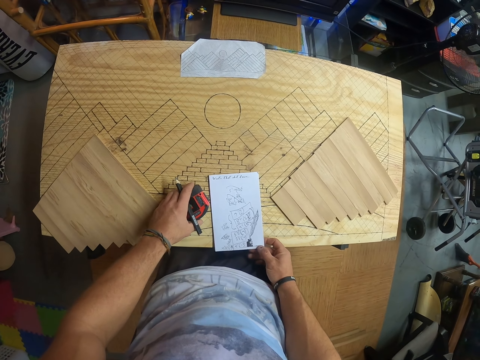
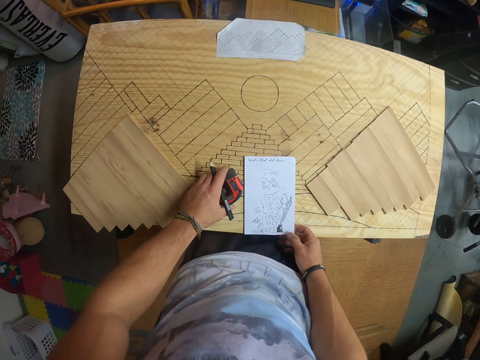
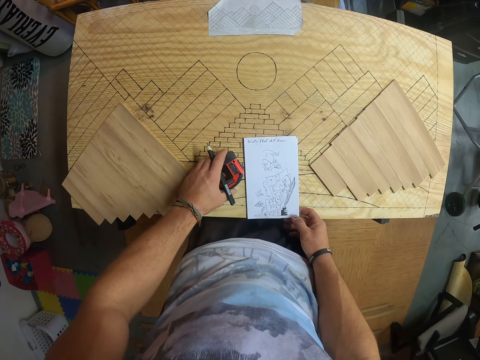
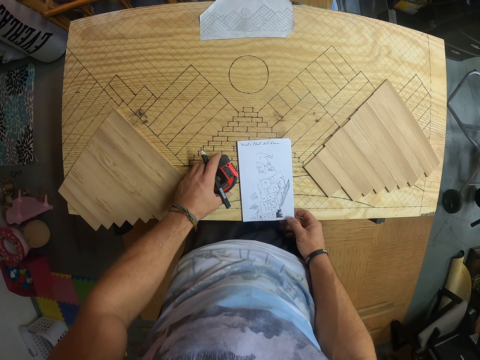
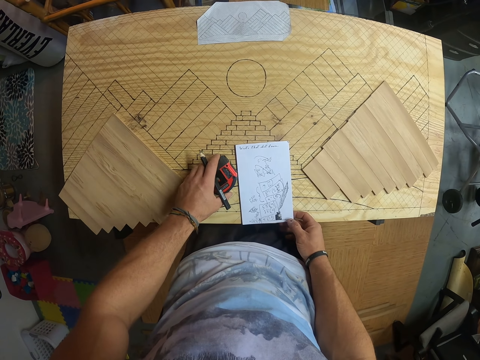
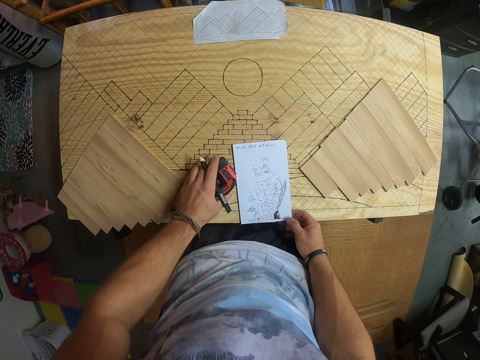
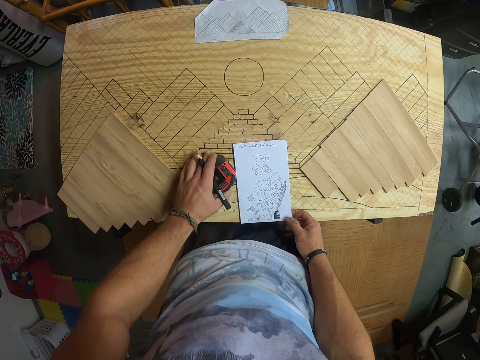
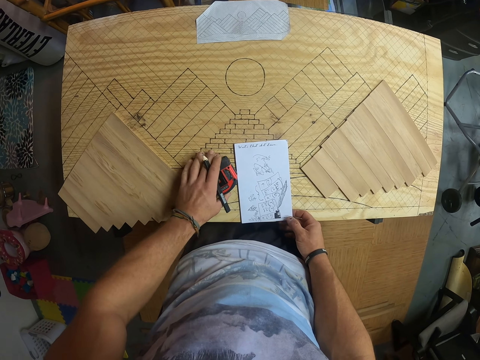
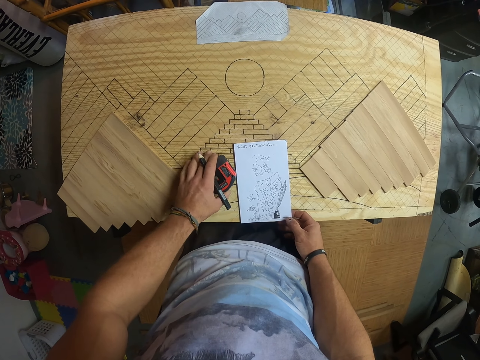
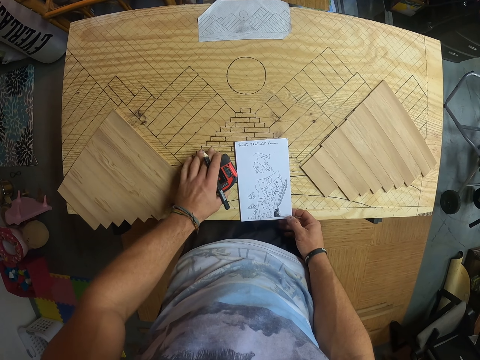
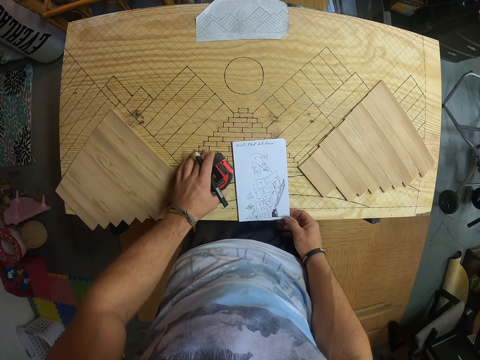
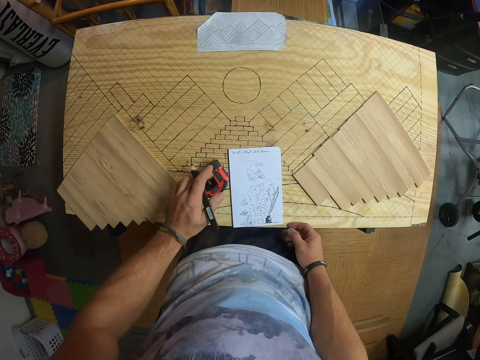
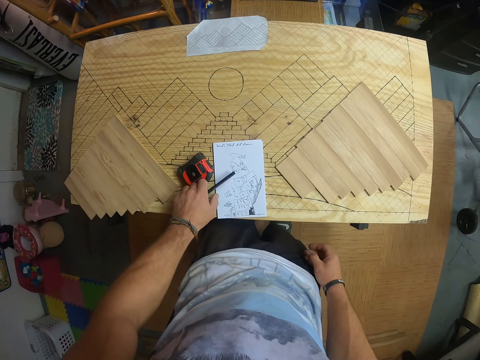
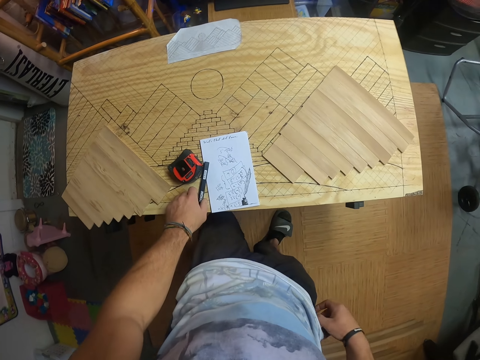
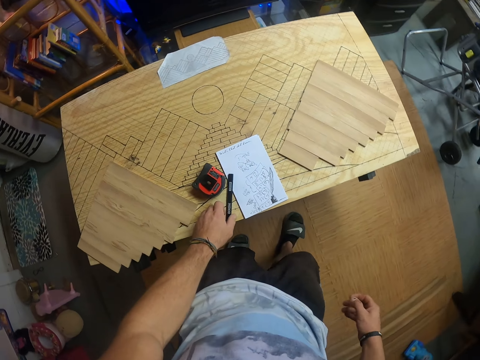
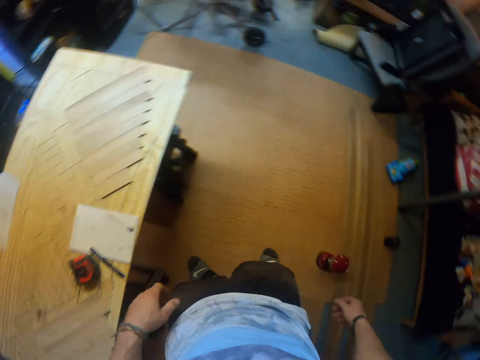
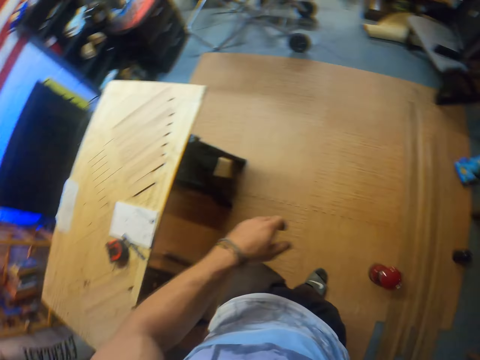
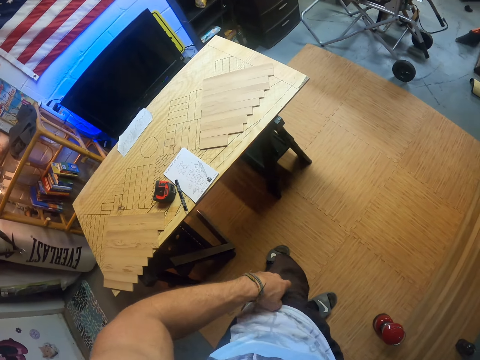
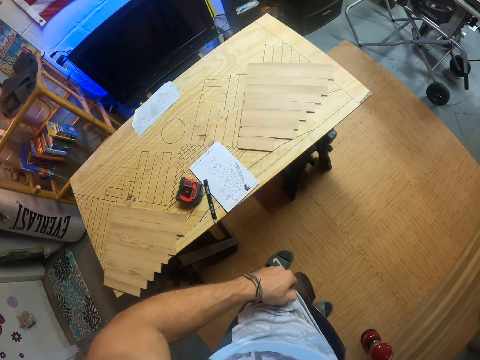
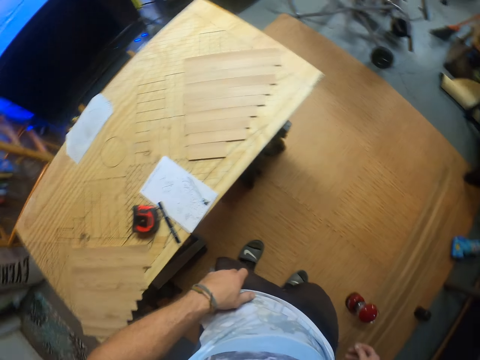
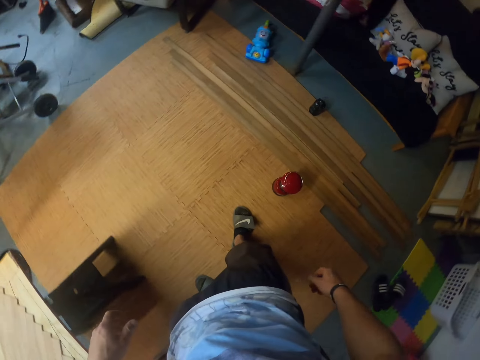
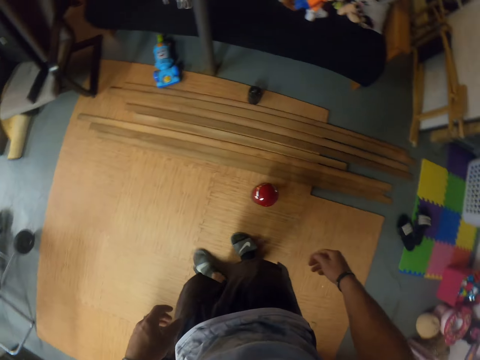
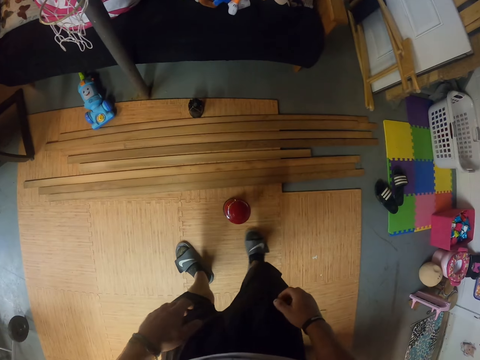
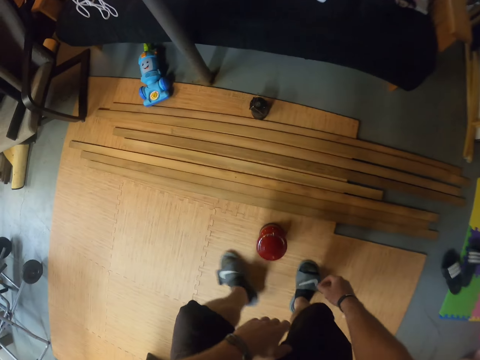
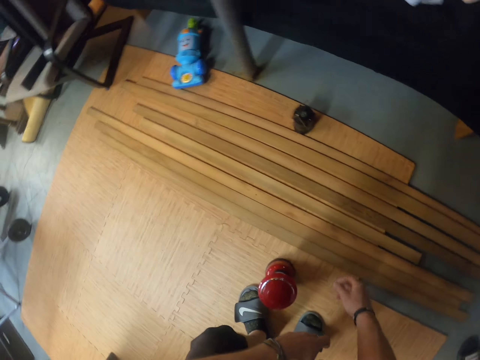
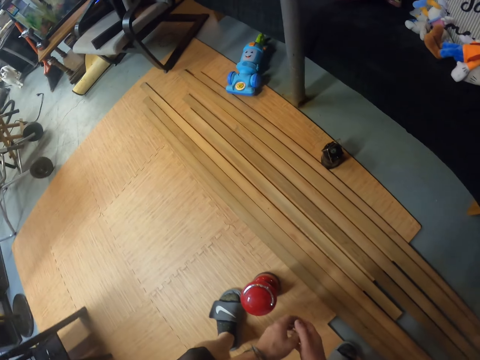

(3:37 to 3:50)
The camera wearer shakes the tape measure in his left hand. He drops the pencil on the table with his left hand. He looks around. He adjusts his shirt with his left hand.

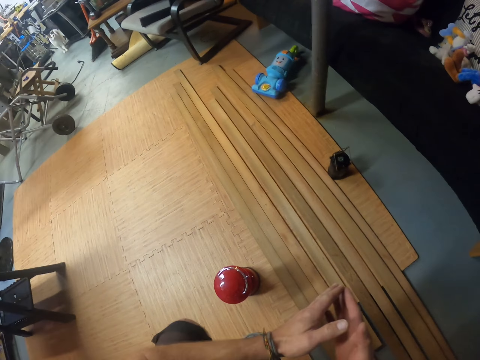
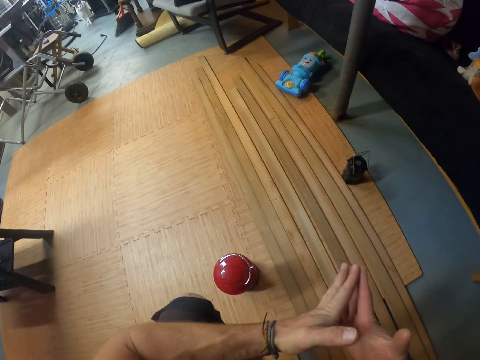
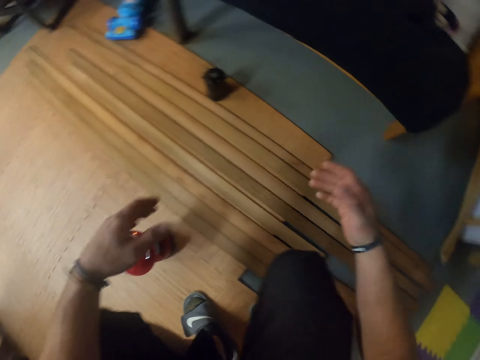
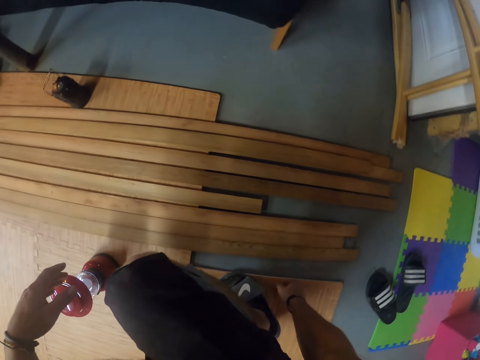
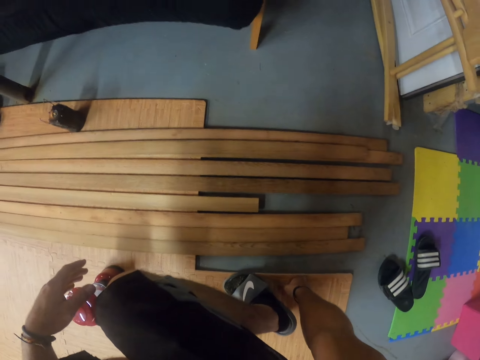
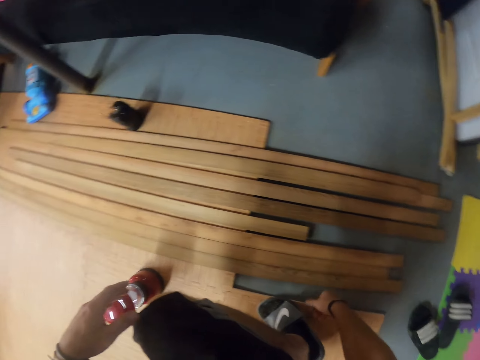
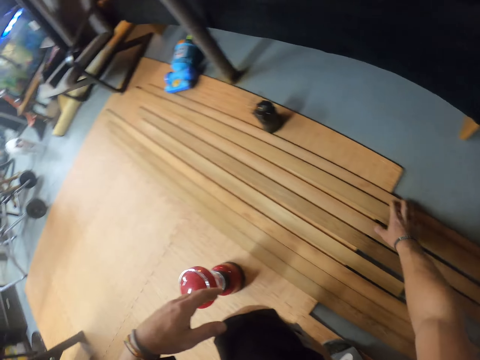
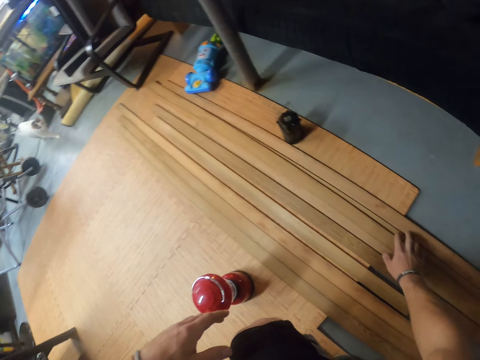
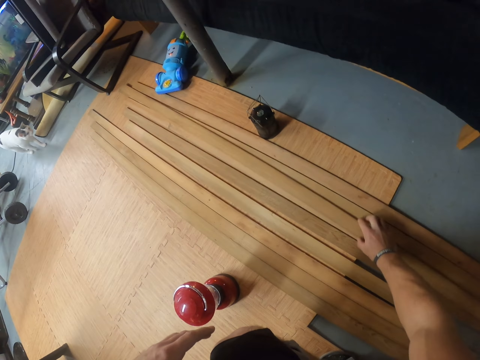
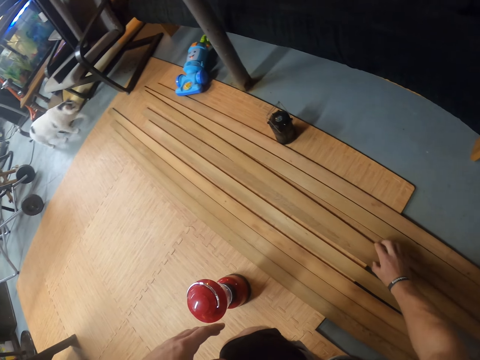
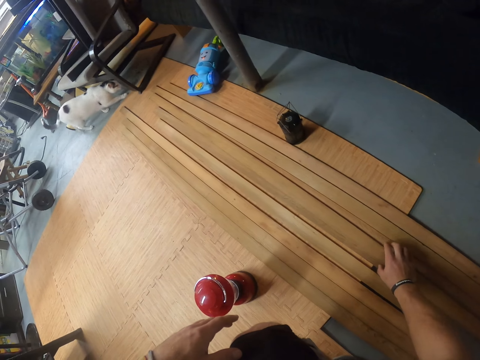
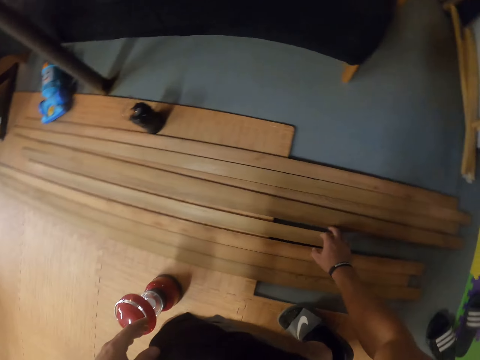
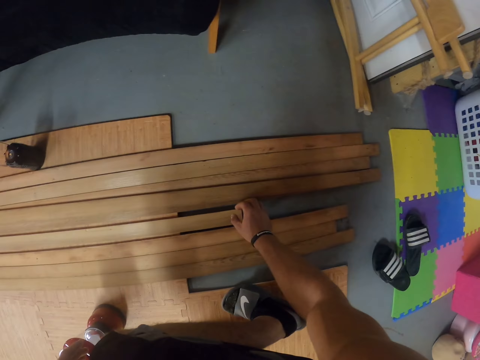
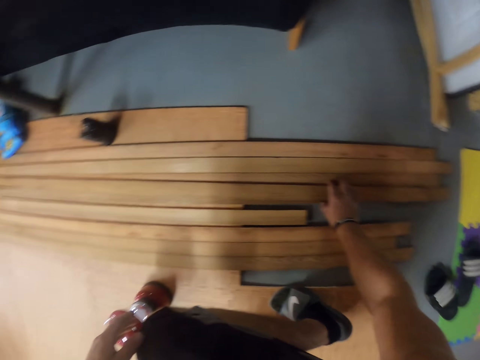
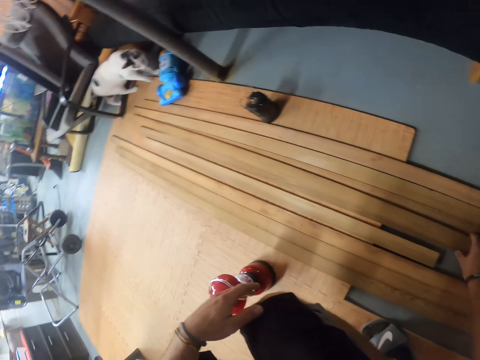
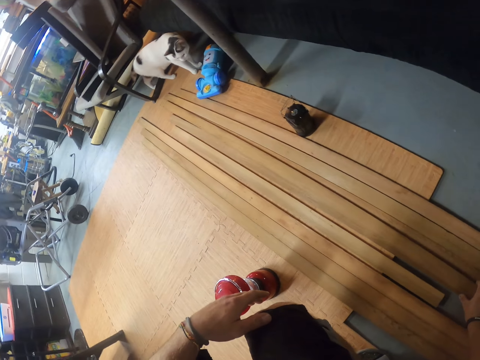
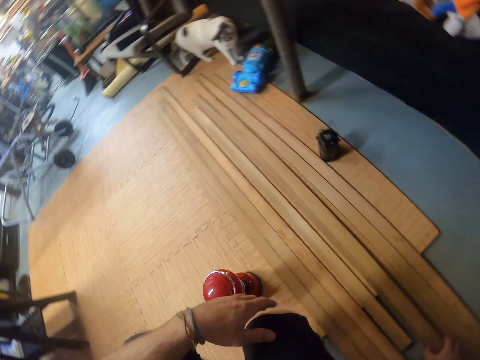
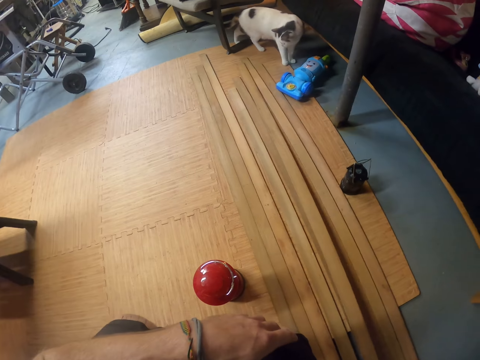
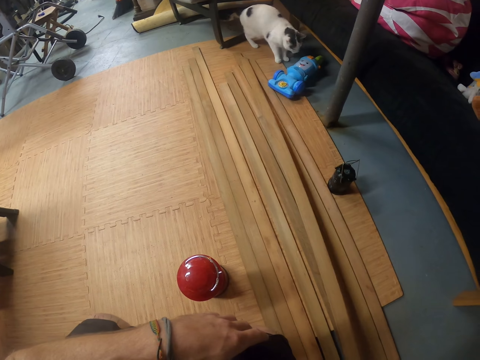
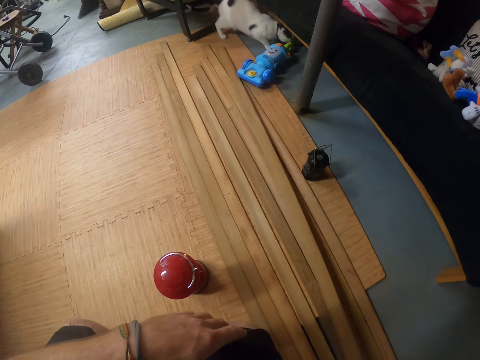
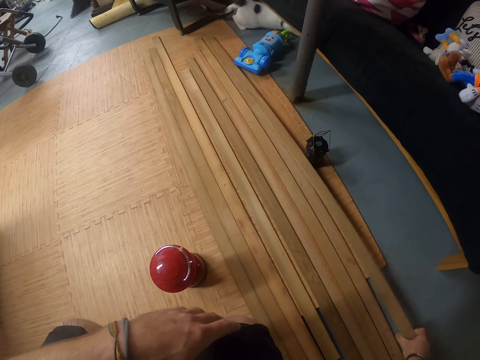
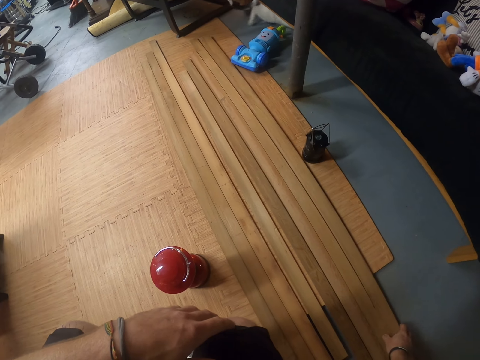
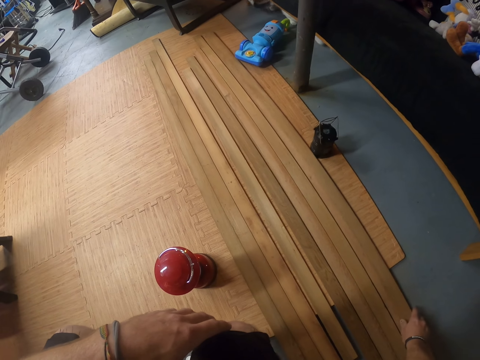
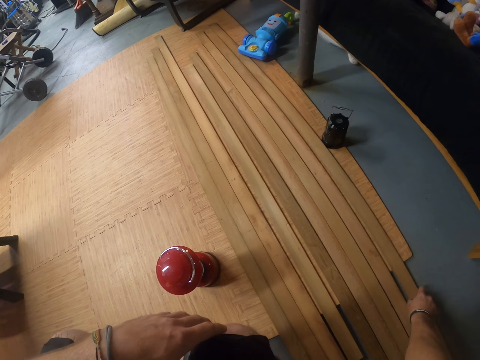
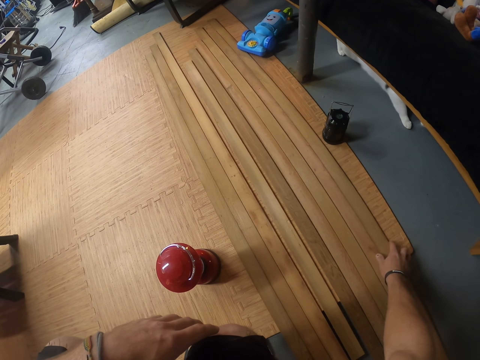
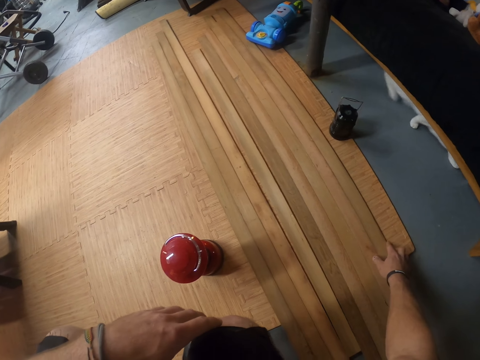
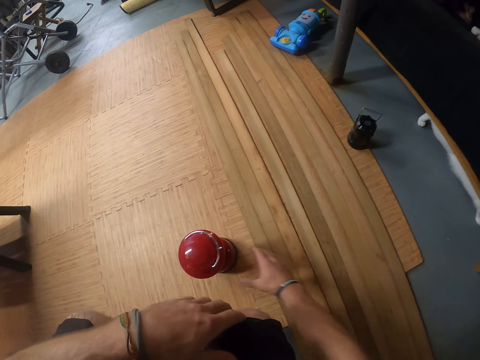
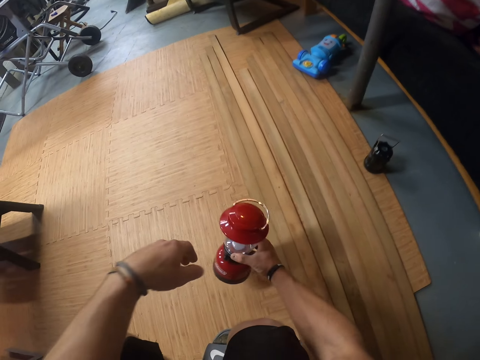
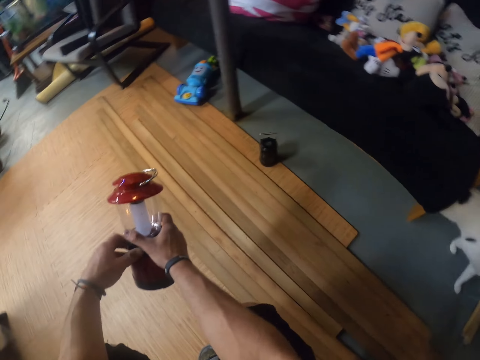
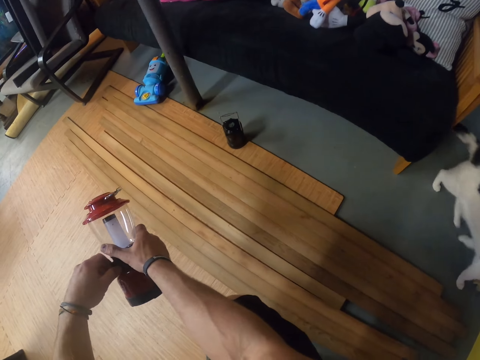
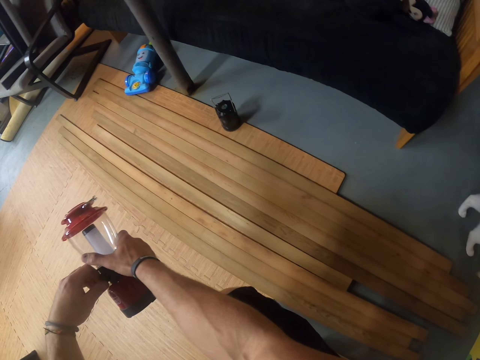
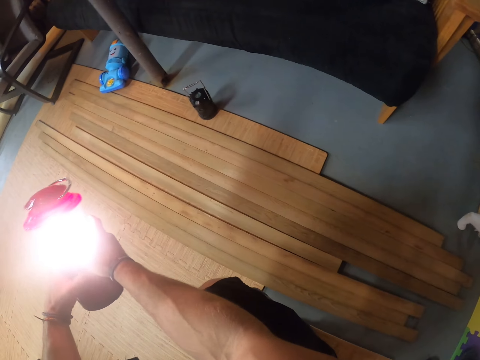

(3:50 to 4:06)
The camera wearer touches a wooden floorboard with his right hand. He moves wood. He adjusts a wooden plank on a pile of wooden planks with his right hand. The cat plays around the camera wearer. The camera wearer adjusts the wooden plank on the pile of wooden planks with his right hand. He adjusts the pile of wooden planks with the wooden plank in his right hand. He picks up a lamp from the wooden floorboard with his right hand. He turns on the lamp in his right hand with his left hand.
